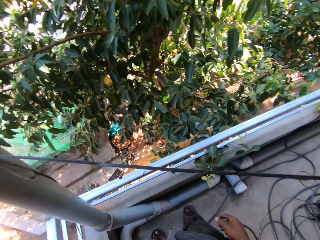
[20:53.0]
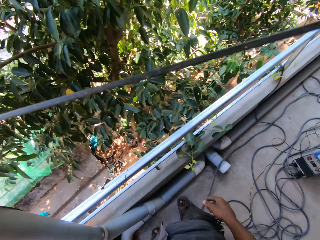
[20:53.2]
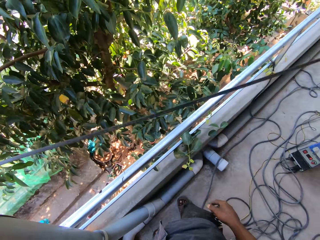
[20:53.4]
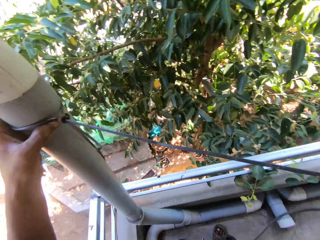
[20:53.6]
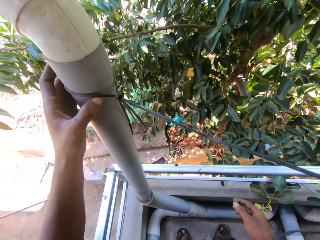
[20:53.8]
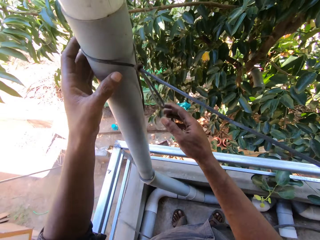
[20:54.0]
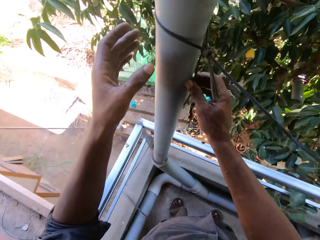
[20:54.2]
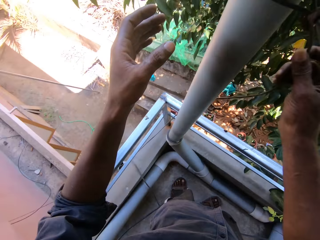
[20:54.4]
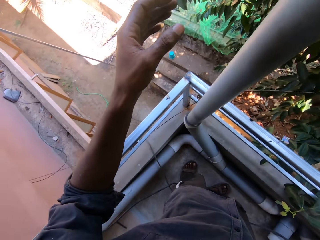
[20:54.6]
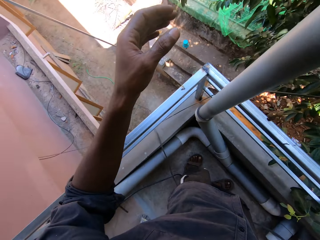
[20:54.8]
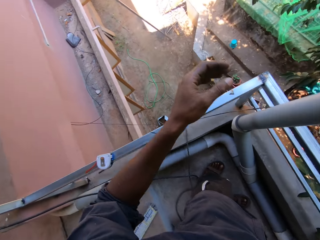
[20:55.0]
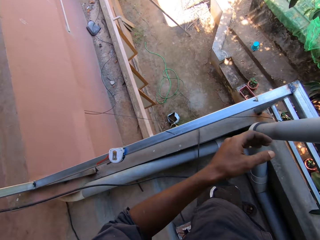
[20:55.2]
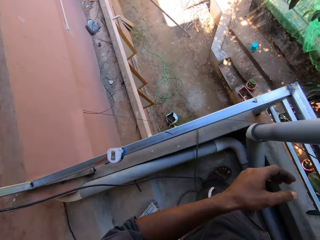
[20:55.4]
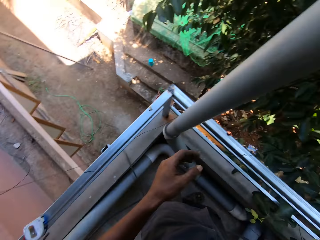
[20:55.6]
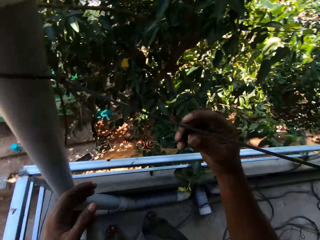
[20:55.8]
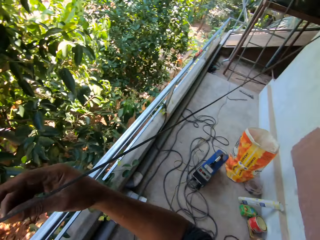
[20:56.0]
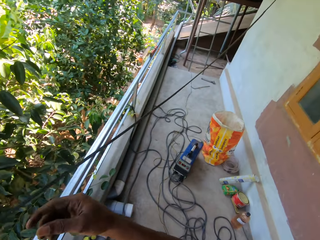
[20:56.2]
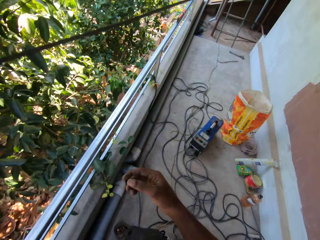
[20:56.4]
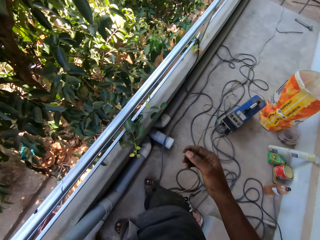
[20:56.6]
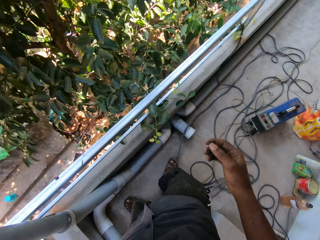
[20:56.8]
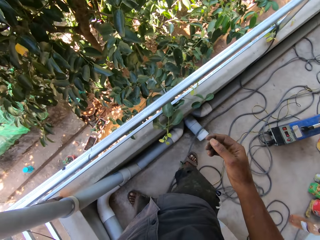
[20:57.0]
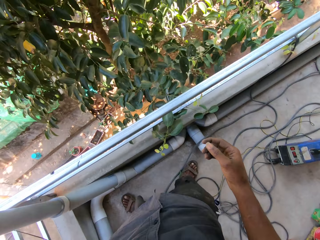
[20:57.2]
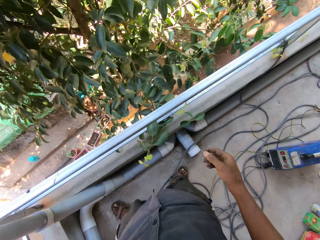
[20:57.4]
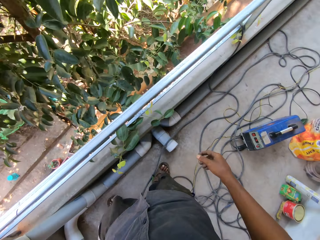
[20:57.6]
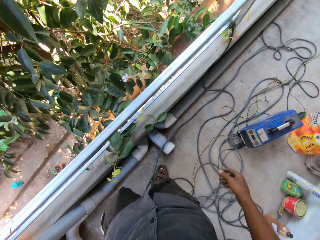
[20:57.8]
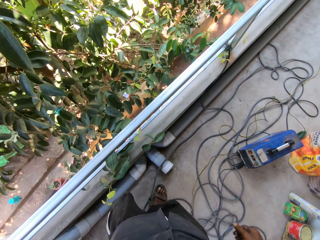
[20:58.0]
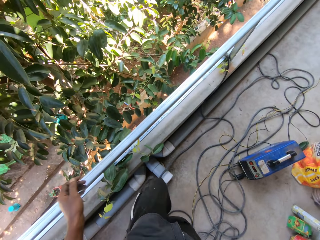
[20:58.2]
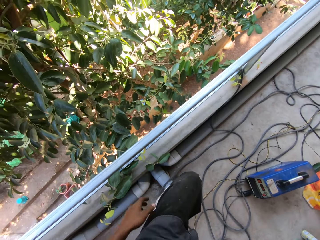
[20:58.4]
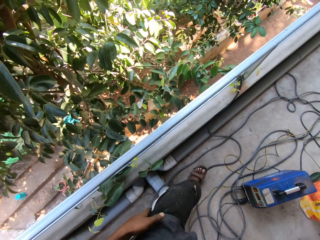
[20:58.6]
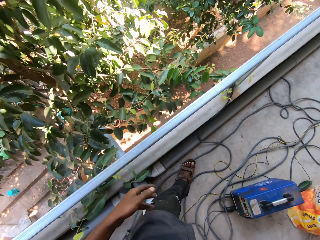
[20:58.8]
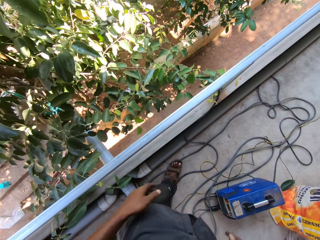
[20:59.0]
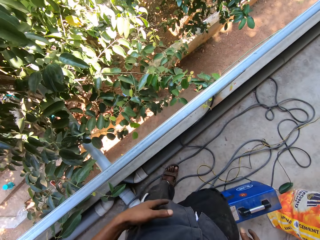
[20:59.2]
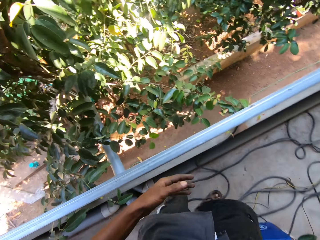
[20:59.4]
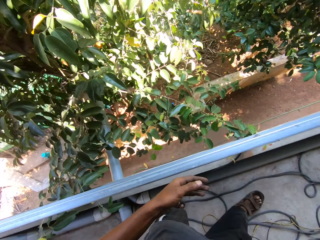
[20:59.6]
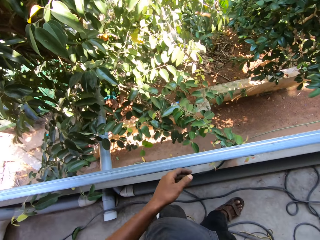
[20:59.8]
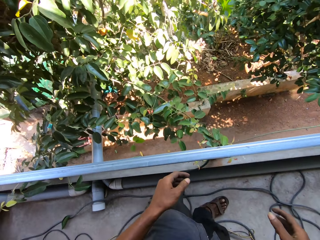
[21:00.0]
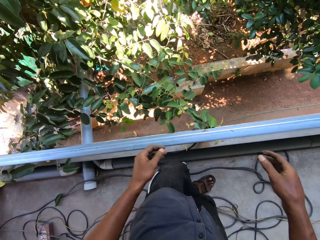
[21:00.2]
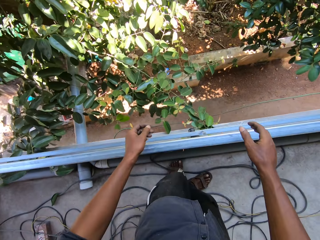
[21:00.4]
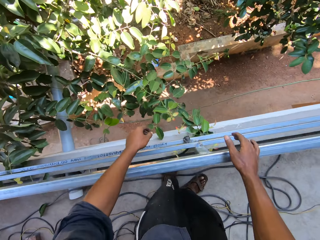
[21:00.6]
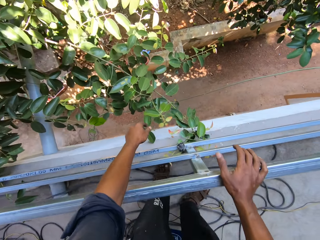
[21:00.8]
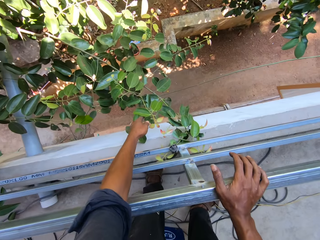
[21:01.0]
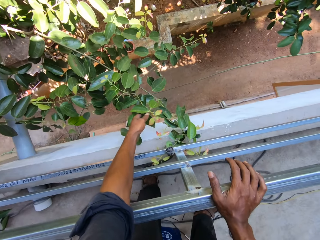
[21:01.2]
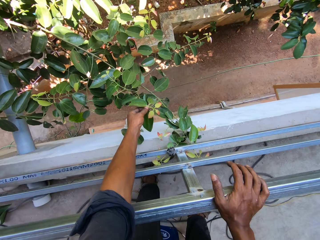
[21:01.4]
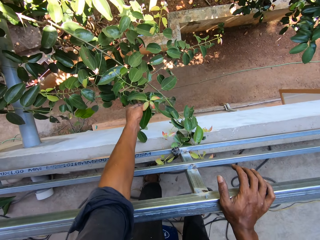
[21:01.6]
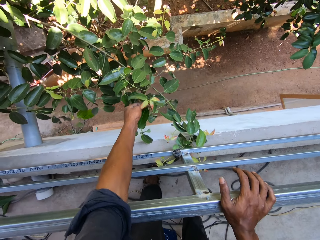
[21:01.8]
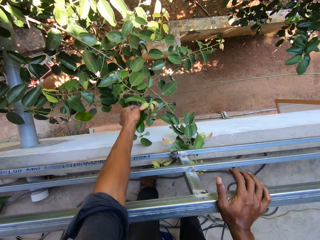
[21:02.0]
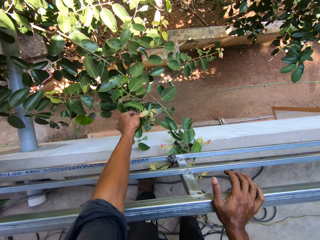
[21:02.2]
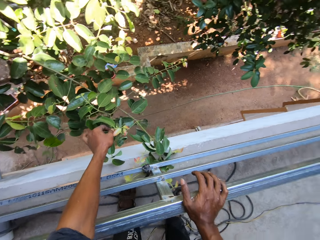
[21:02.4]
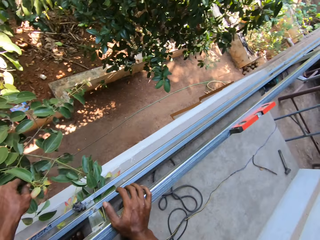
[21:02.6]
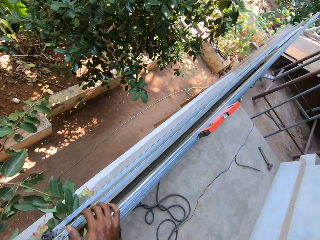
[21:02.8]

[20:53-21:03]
The camera wearer adjusts the rope on the pipe with his right hand. He pulls the thread. He moves around. He cleans his left hand on a shirt on his body. He places his right hand on the metal rail. He holds a branch on the pear tree with his left hand. He pulls a leaf from the branch.

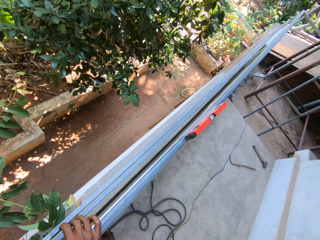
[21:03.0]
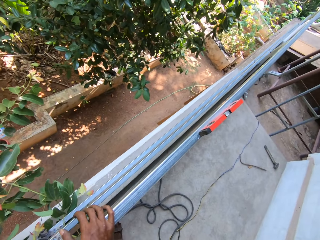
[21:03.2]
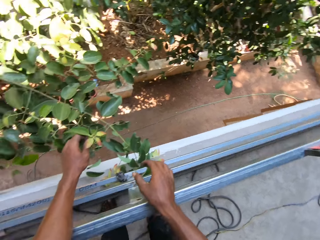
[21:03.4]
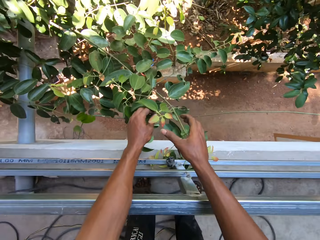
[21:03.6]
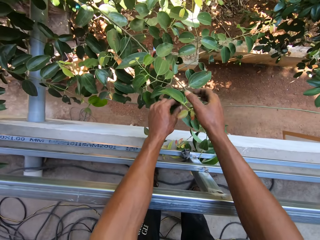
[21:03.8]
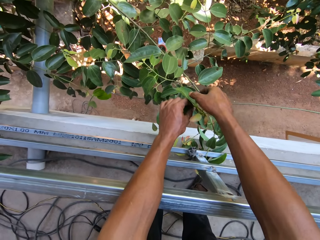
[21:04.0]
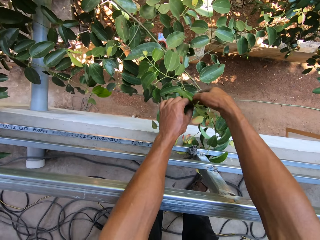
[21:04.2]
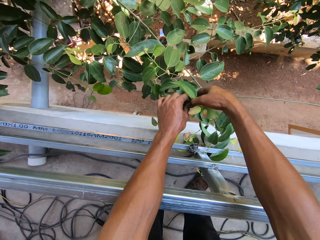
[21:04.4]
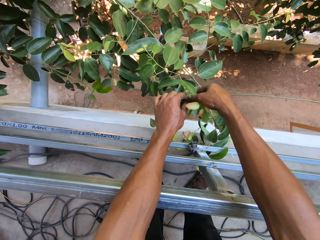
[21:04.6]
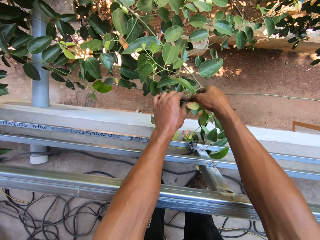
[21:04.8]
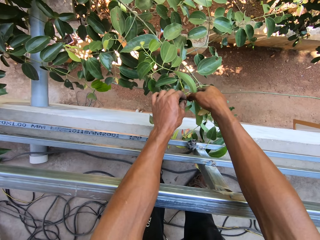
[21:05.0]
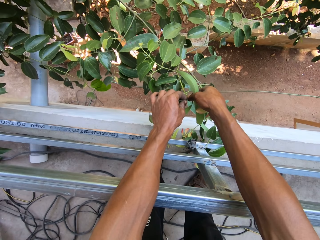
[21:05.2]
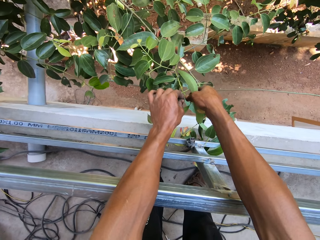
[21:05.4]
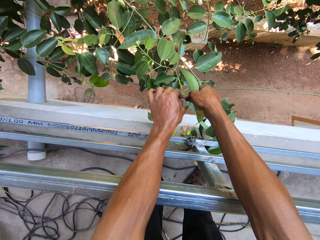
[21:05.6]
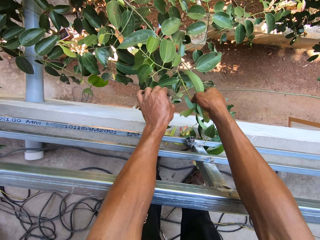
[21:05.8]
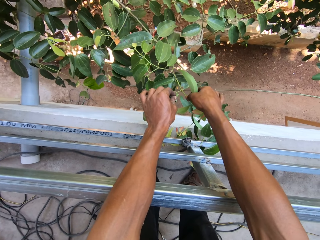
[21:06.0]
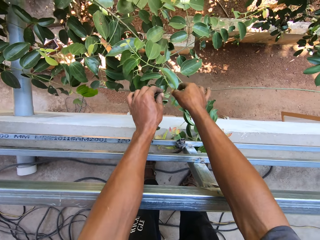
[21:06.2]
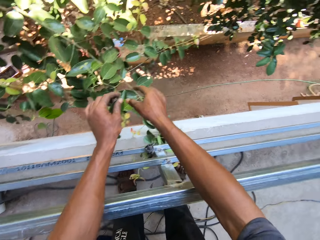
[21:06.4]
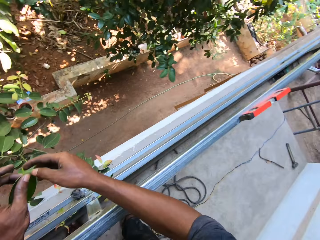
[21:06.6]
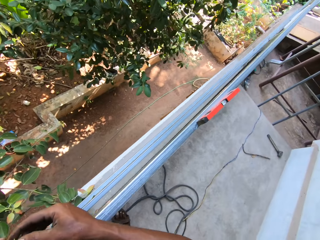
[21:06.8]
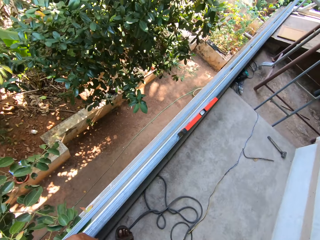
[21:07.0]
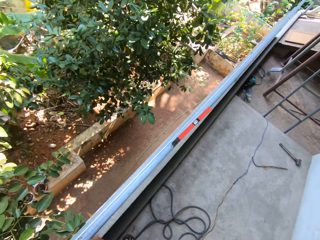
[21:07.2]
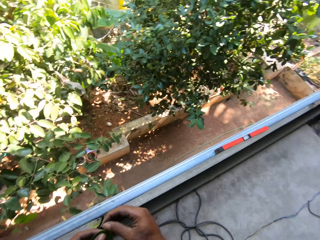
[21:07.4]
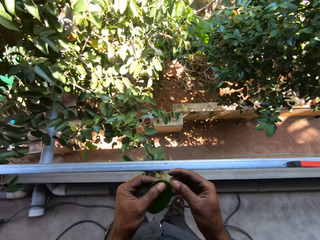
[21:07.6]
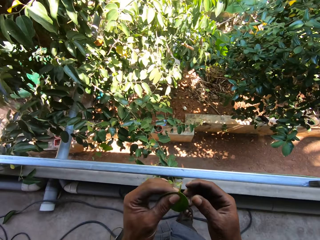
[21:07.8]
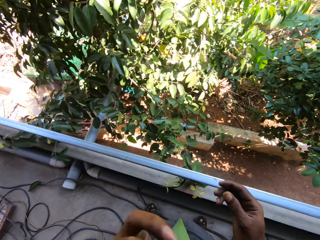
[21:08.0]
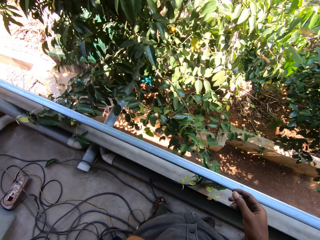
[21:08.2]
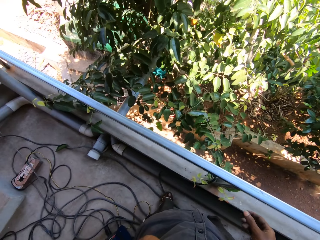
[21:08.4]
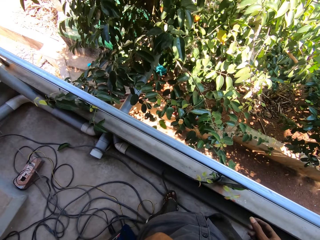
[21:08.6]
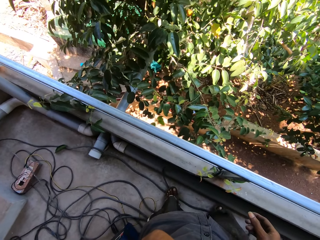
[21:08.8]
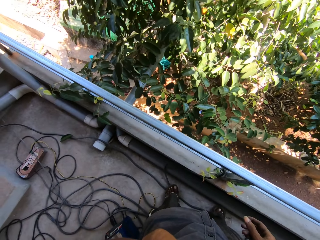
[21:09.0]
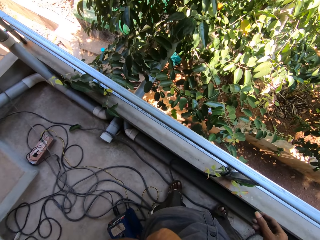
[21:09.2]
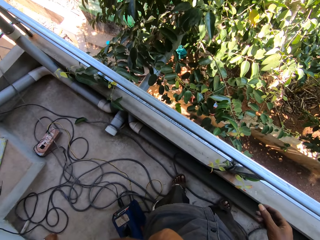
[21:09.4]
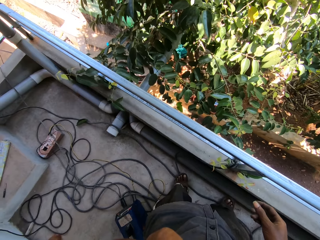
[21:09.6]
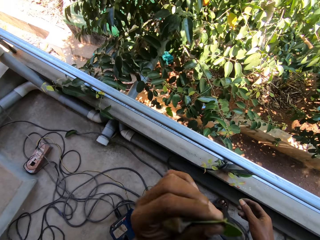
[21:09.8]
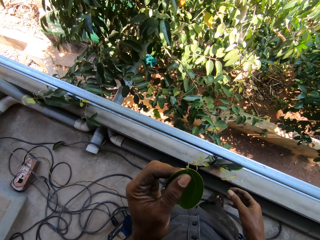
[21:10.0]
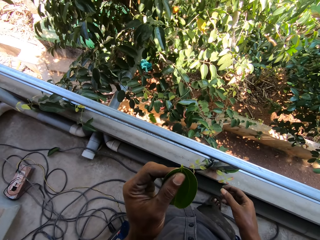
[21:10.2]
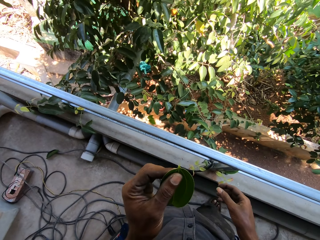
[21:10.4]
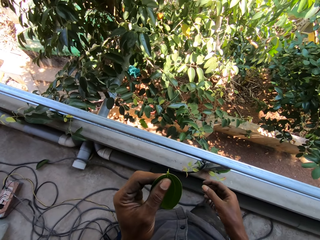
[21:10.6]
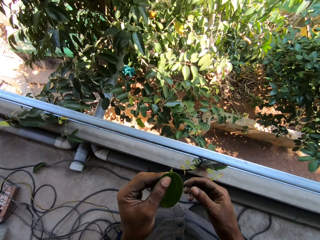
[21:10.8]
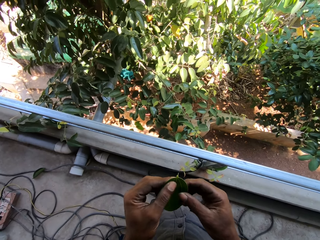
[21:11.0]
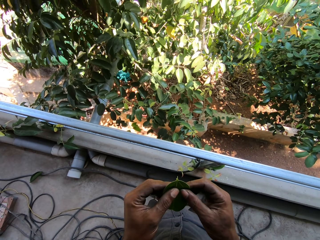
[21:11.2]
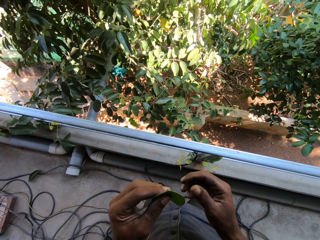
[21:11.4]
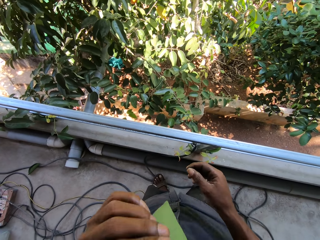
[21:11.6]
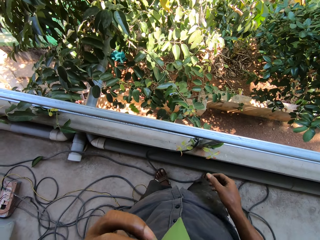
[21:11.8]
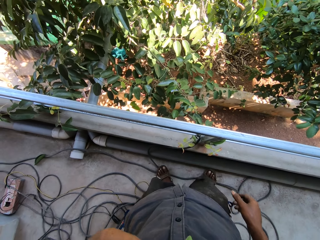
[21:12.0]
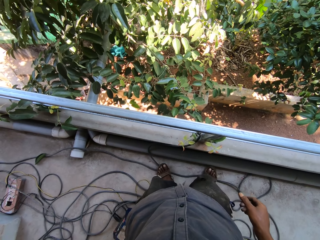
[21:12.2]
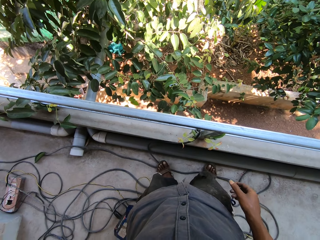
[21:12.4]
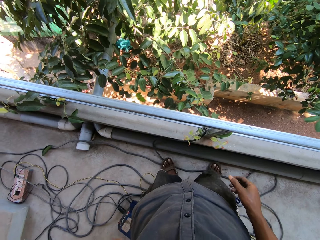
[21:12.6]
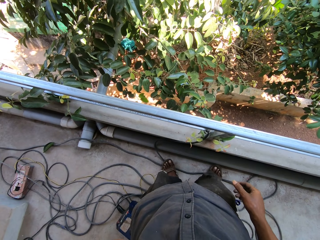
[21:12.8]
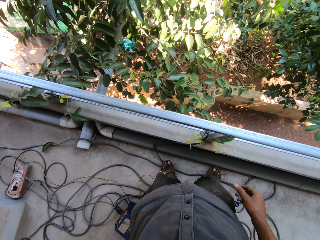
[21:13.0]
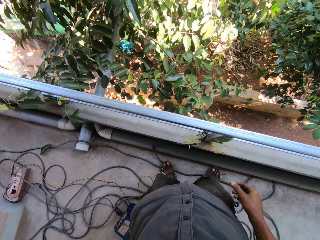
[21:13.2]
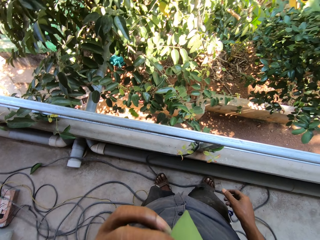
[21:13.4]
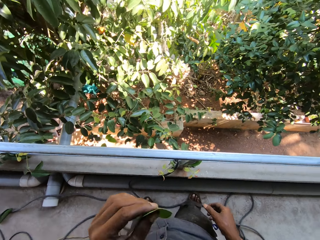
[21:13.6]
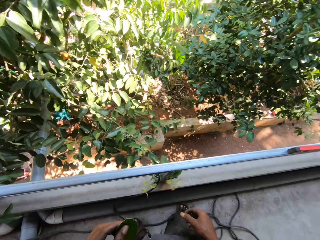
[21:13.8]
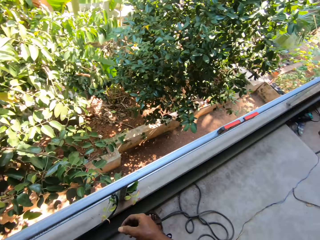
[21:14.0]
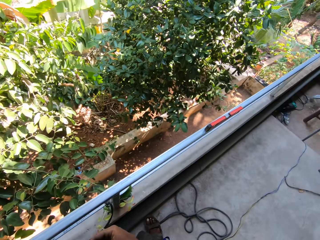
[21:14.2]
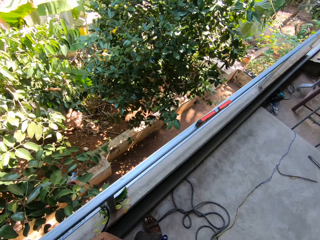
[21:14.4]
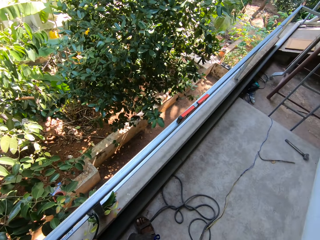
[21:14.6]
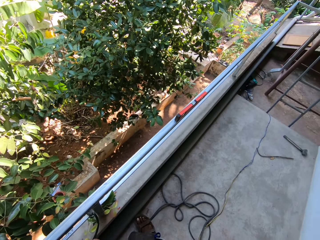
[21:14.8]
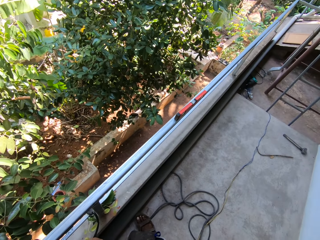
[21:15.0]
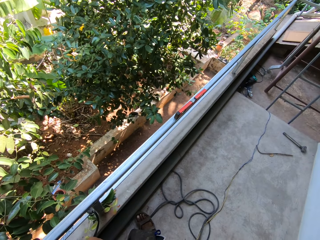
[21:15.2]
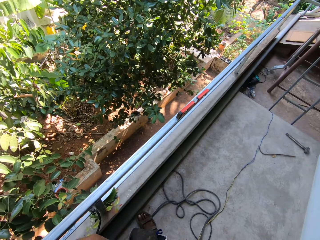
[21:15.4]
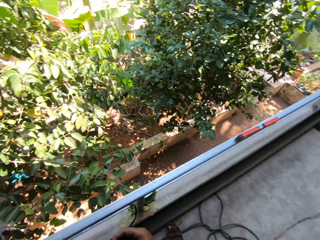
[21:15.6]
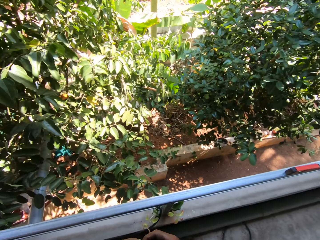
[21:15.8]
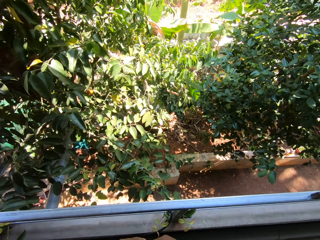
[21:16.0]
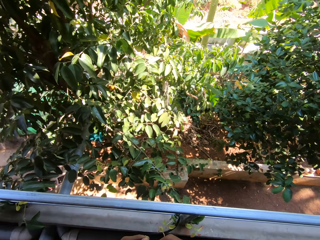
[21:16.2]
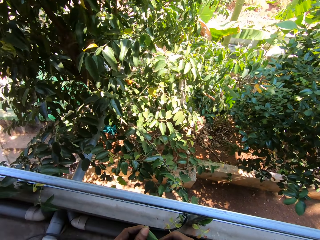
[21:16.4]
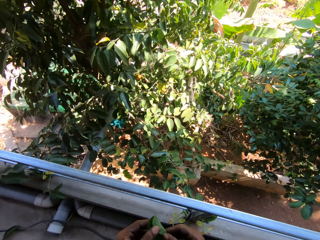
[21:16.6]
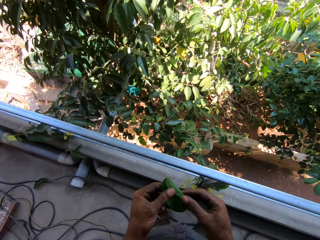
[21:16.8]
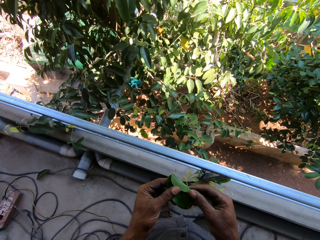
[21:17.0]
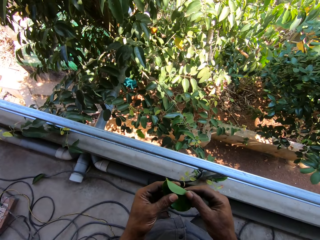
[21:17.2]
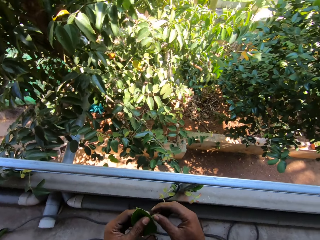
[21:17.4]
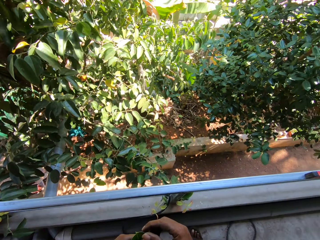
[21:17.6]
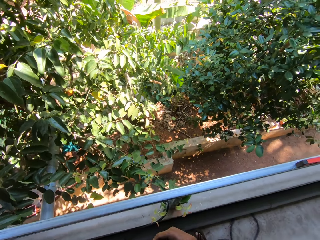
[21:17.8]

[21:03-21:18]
The camera wearer stares around. He holds the branch on the pear tree with both hands. He plucks a leaf on the pear tree with his left hand. He stares around. He holds the leaf with both hands. He raises the leaf with his left hand. He does something with the leaf. He holds the leaf with both hands. He raises the leaf with his left hand. He bites the leaf. He stares around. He holds the leaf with both hands.
